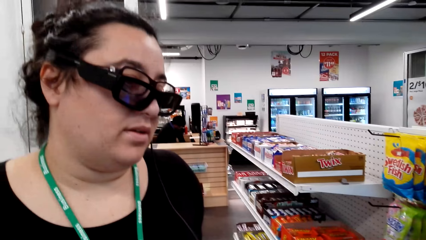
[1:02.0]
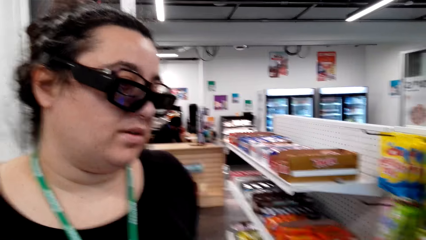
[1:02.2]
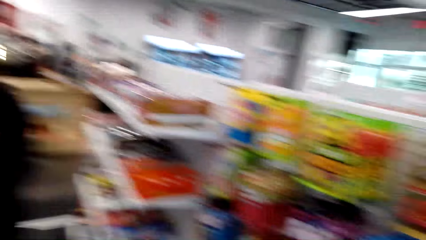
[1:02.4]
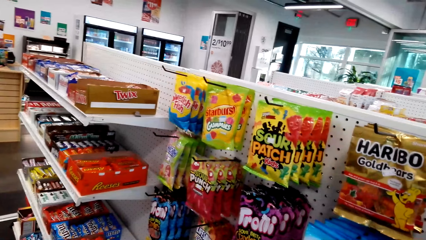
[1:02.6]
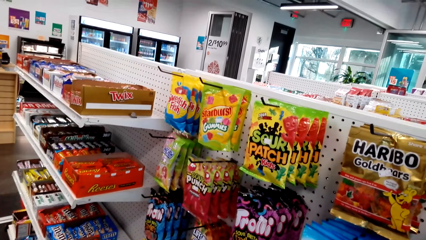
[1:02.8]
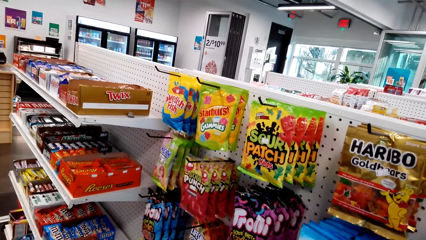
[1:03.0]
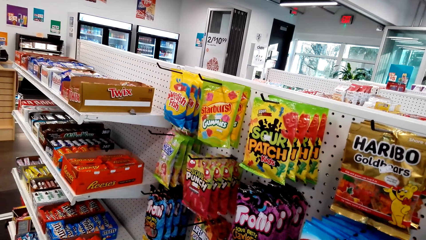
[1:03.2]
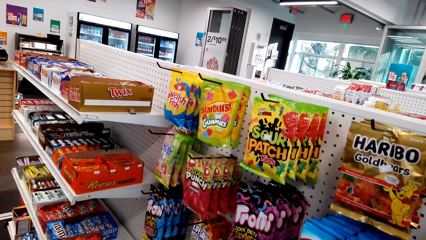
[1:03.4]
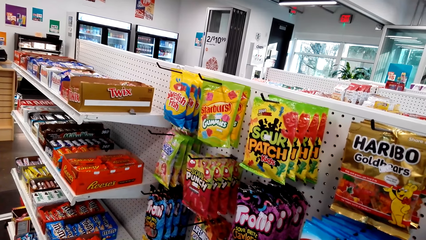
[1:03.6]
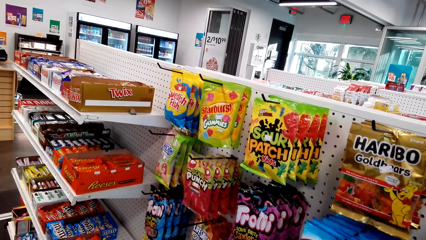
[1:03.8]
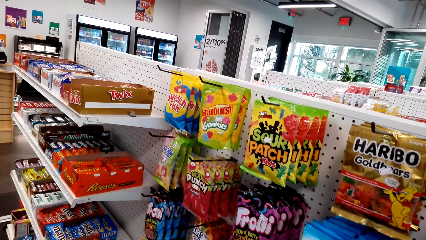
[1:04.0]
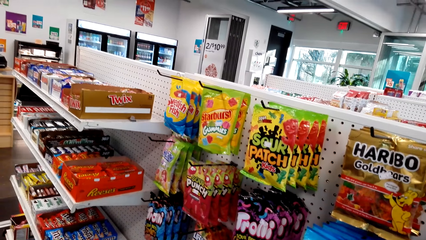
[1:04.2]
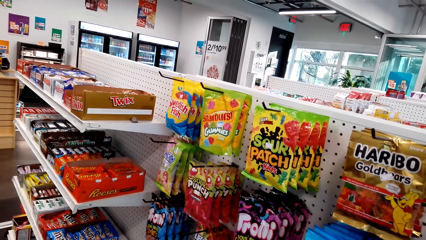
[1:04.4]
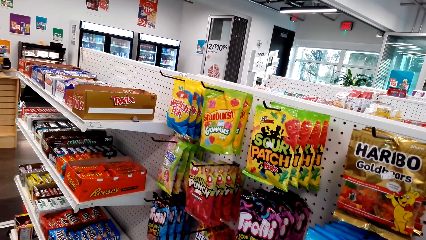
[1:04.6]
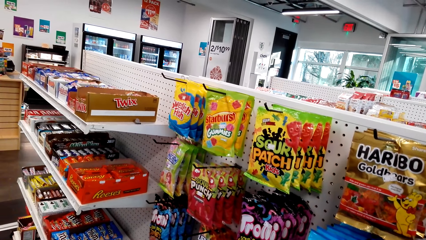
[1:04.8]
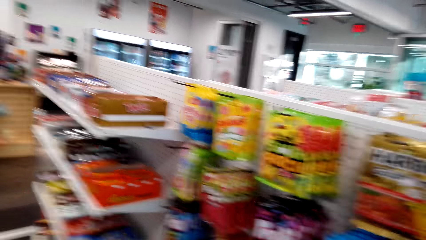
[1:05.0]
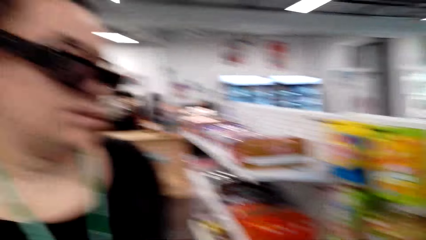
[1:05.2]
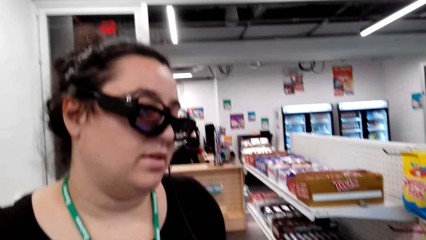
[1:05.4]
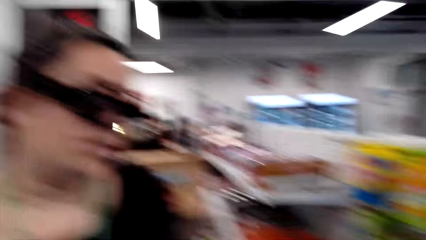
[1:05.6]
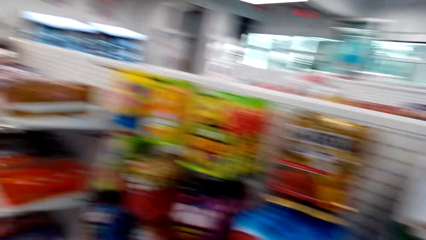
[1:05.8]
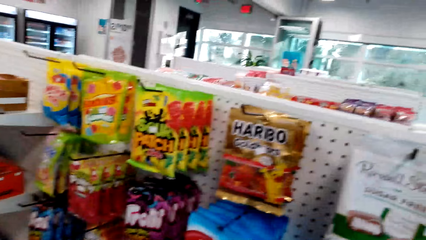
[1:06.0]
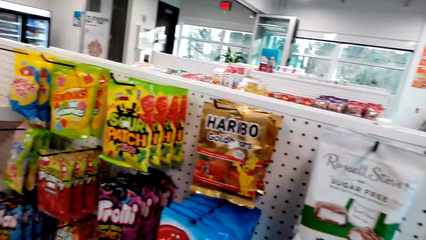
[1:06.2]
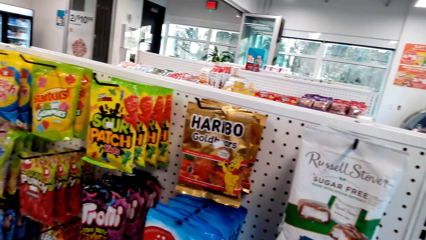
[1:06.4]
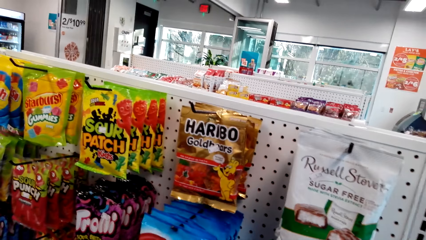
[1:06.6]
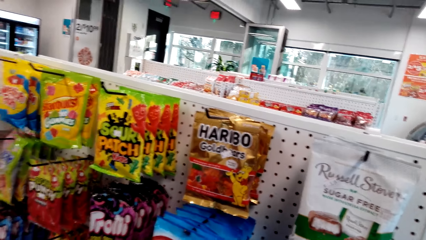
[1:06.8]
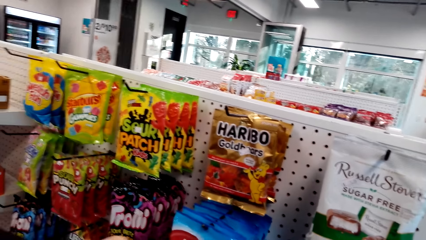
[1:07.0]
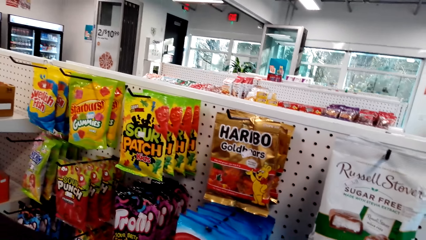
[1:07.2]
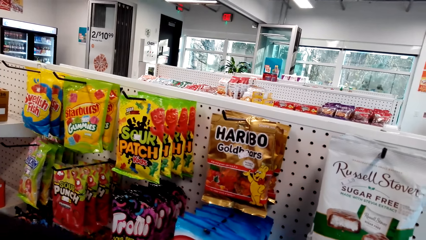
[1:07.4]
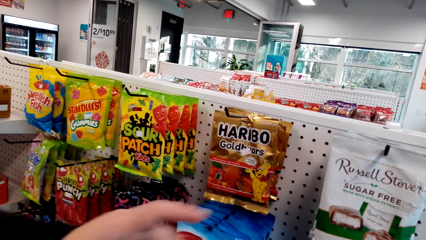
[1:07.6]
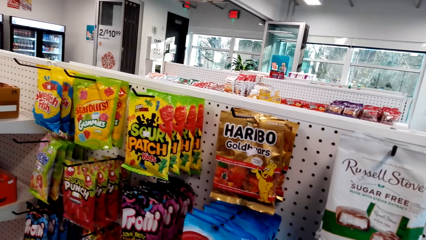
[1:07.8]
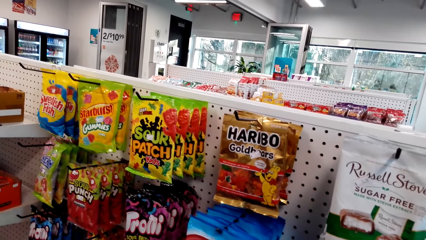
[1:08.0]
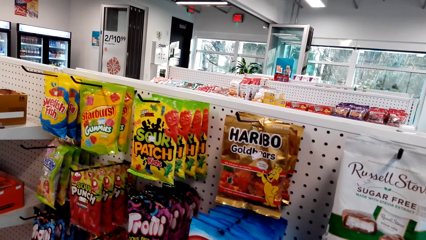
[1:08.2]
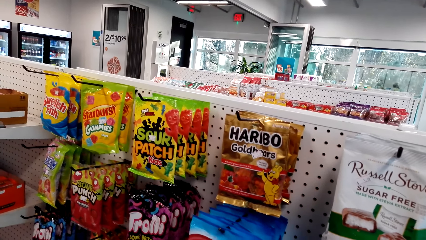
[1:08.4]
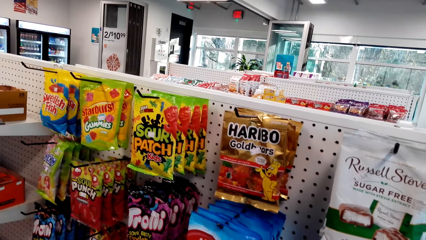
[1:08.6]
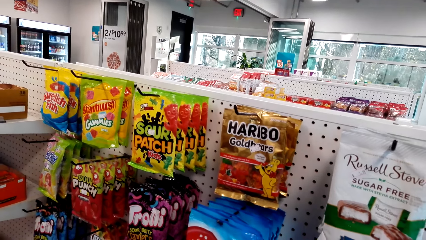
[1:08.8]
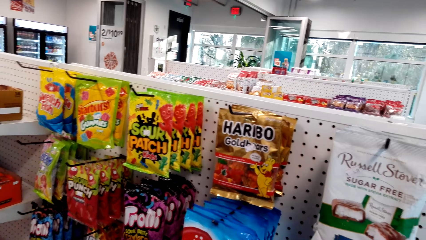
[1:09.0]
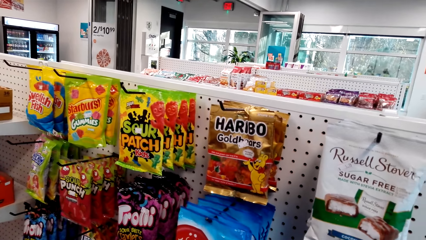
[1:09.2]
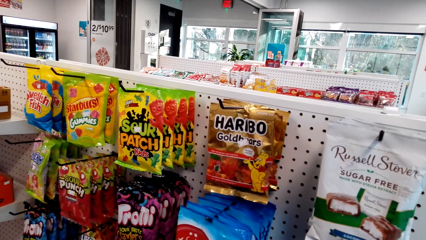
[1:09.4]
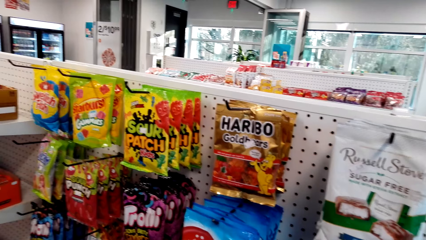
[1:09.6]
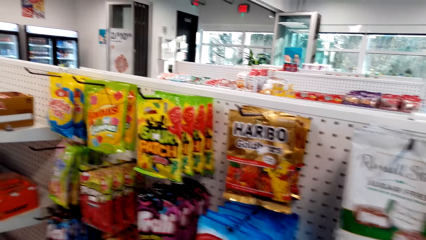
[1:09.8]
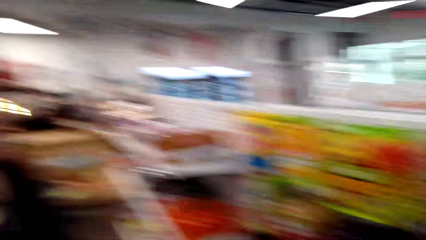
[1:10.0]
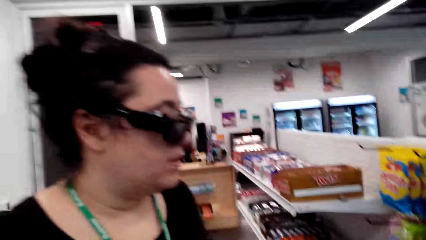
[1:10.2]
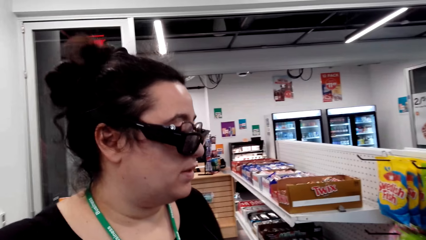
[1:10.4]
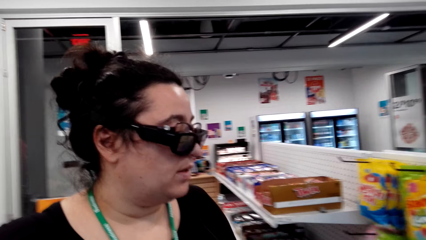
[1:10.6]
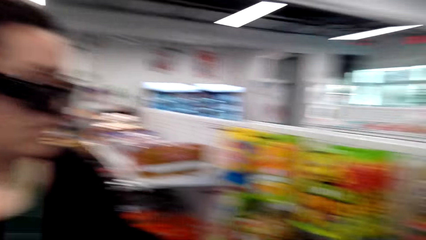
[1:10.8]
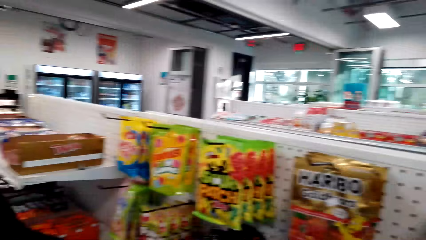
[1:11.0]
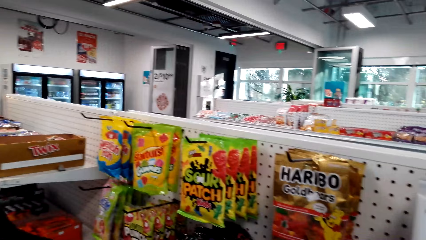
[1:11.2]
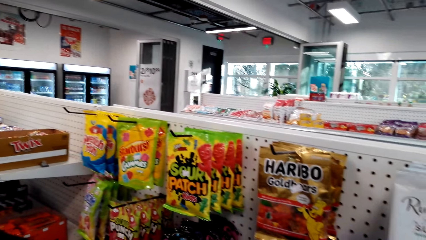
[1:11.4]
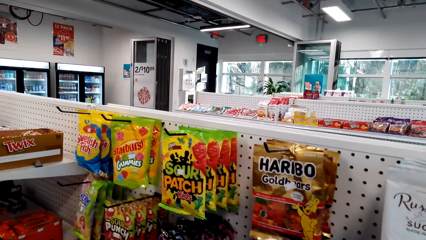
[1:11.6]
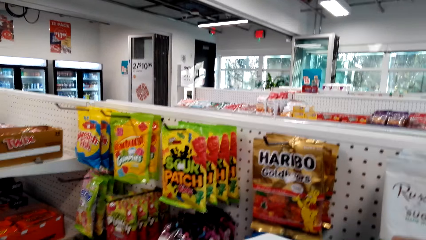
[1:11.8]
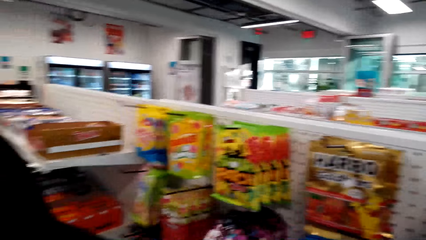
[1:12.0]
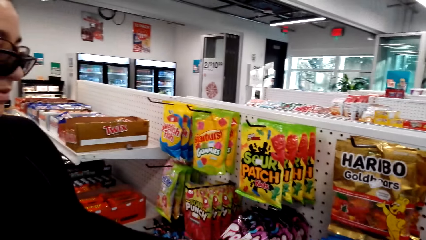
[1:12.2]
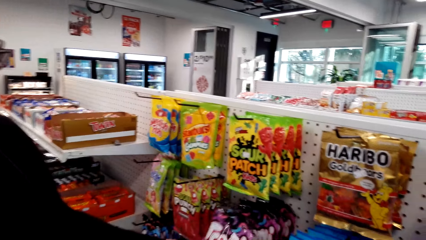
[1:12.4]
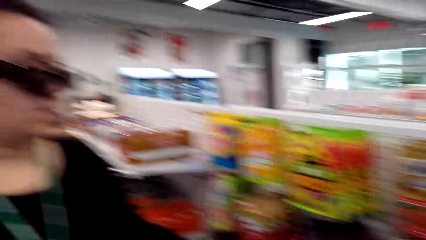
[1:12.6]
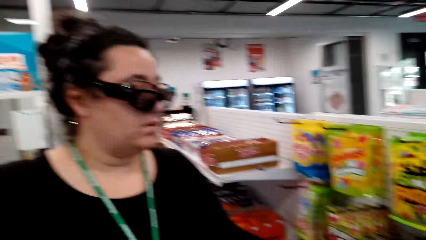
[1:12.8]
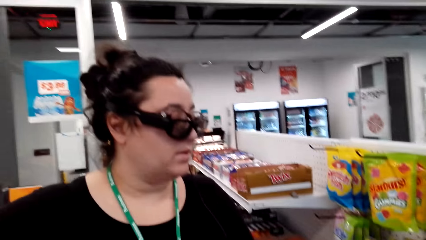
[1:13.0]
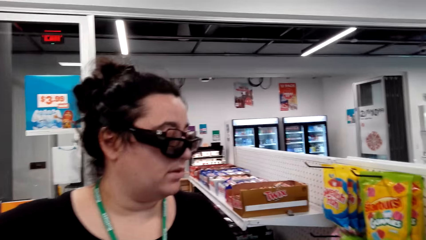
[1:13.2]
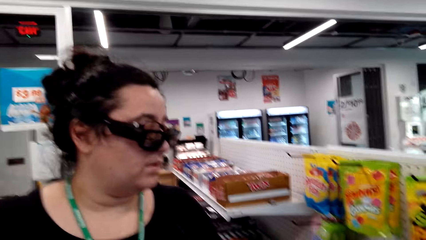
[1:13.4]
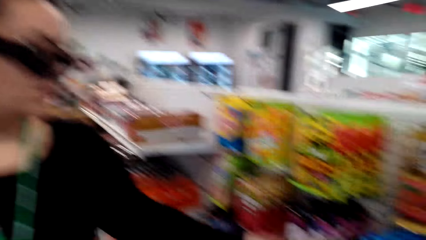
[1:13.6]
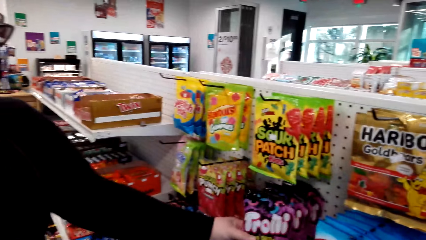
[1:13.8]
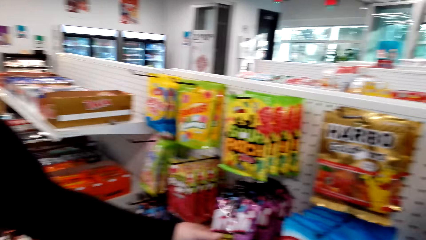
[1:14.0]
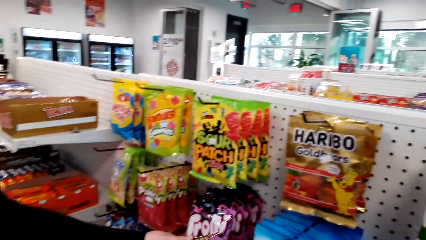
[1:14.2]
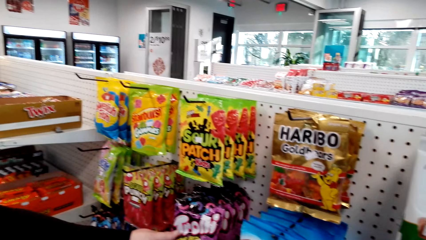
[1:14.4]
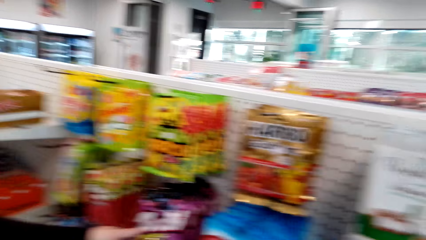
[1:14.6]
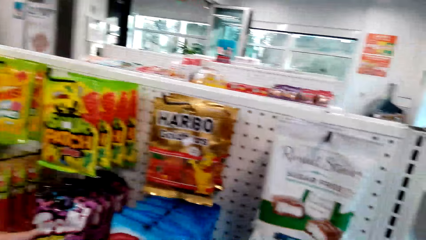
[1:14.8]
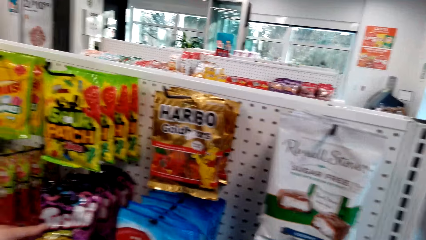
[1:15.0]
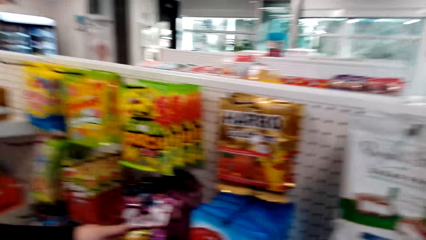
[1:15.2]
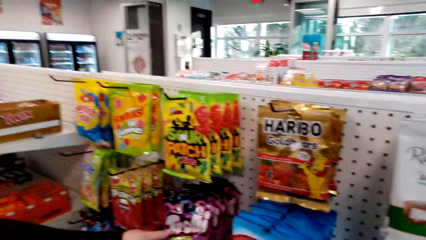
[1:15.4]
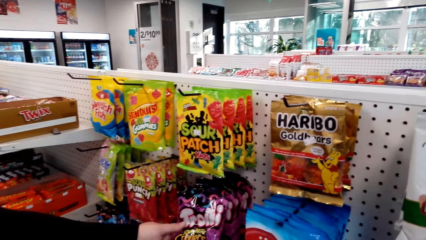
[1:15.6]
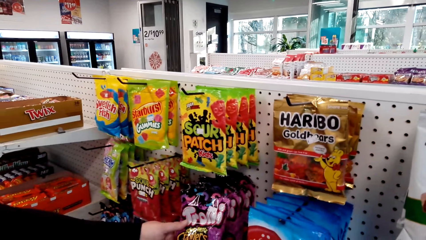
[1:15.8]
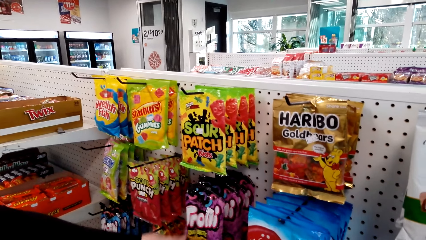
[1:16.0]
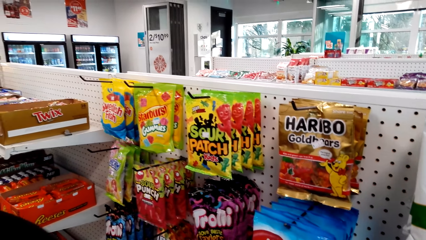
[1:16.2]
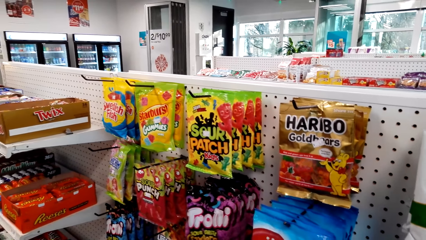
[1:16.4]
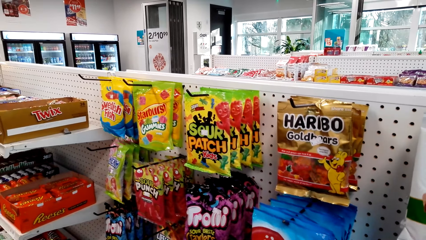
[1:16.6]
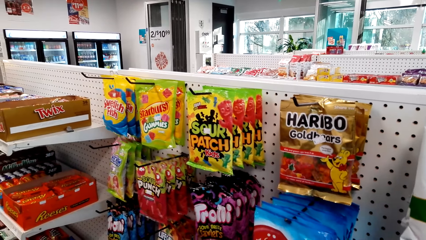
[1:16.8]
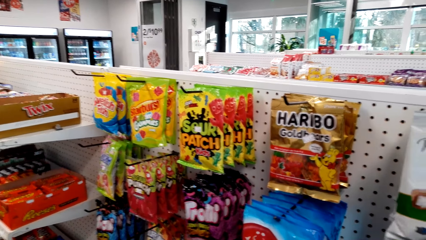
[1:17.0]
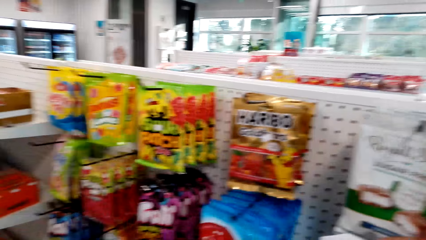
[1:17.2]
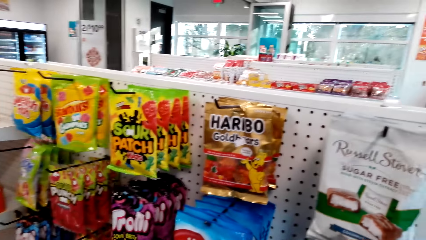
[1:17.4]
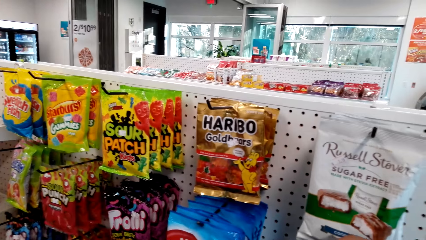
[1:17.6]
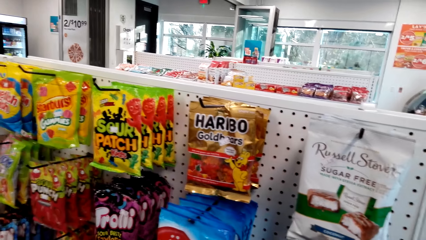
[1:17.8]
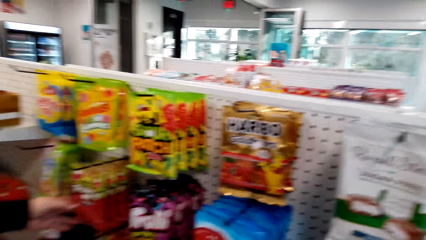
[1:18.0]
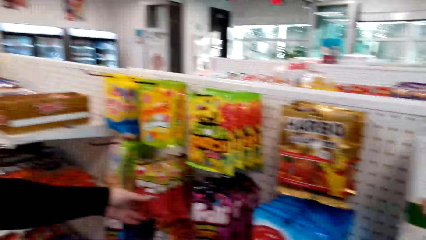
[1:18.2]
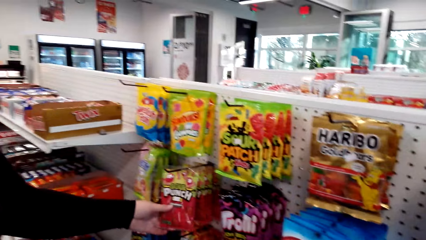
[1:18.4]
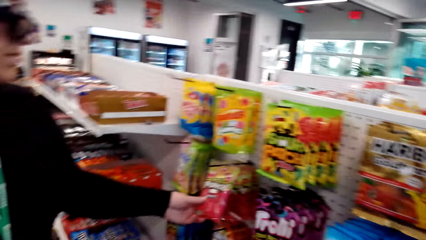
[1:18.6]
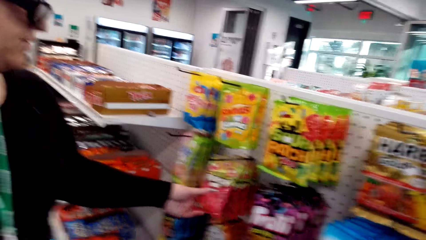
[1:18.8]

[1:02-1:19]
A woman stands close to the camera wearer. A man bends downwards. He bends downwards again. The woman stands close to the camera wearer. The woman uses gestures. The woman stands close to the camera wearer. The woman holds a packet of something. The woman touches the frolli.
